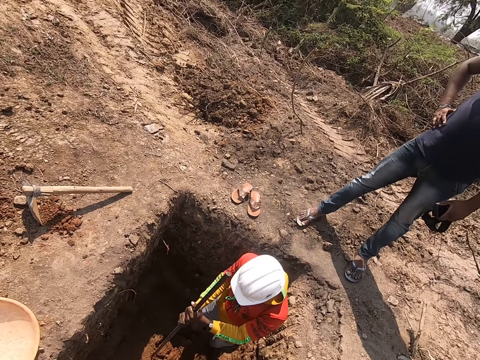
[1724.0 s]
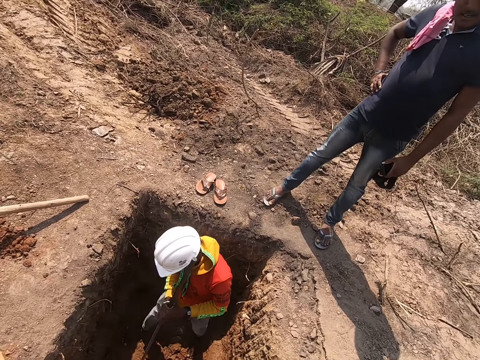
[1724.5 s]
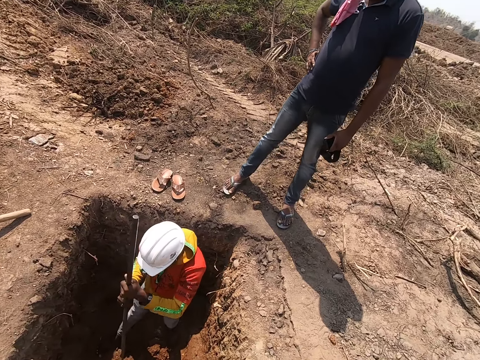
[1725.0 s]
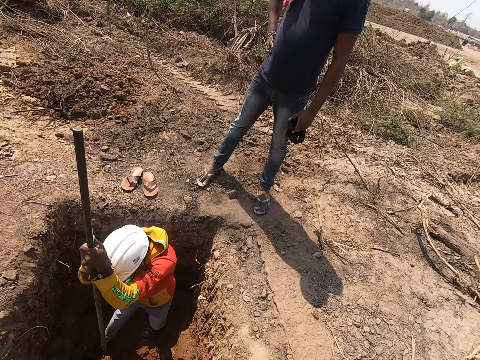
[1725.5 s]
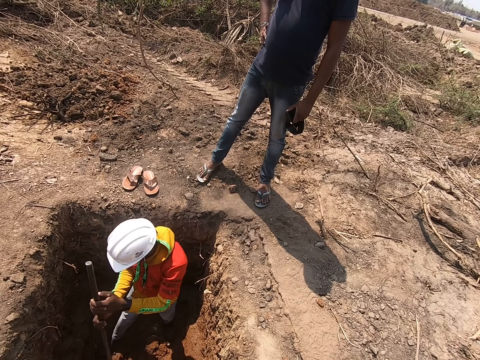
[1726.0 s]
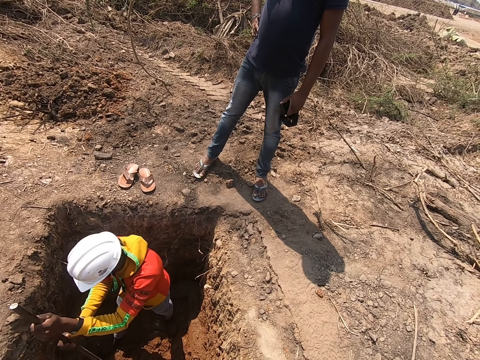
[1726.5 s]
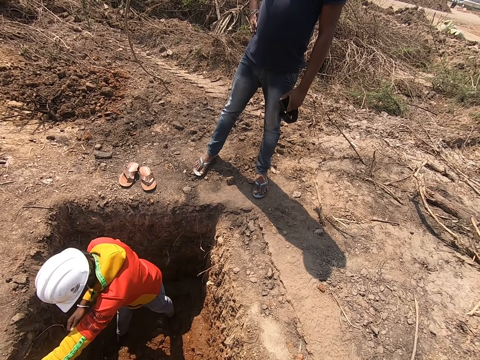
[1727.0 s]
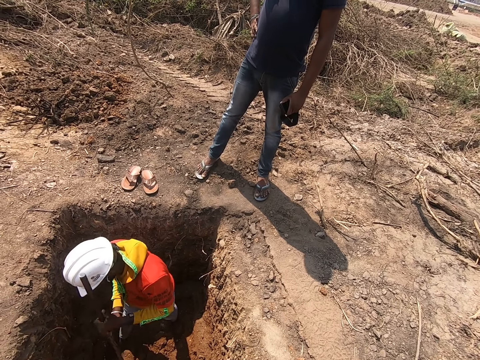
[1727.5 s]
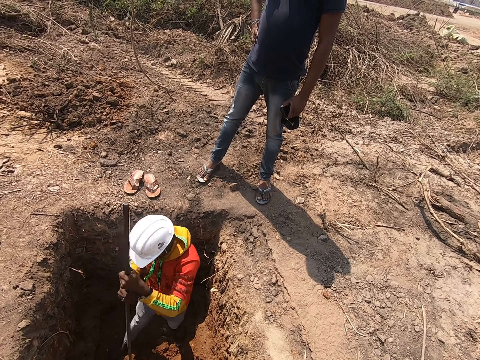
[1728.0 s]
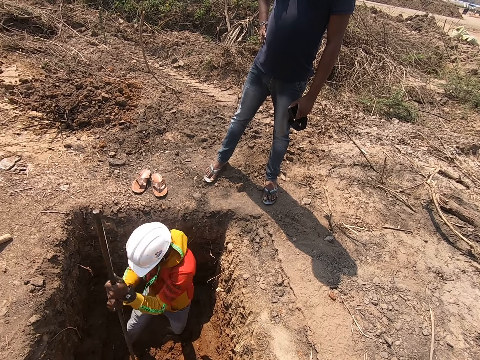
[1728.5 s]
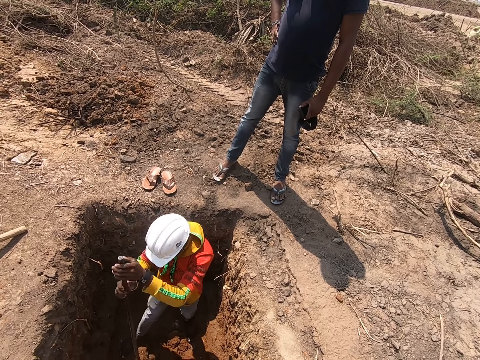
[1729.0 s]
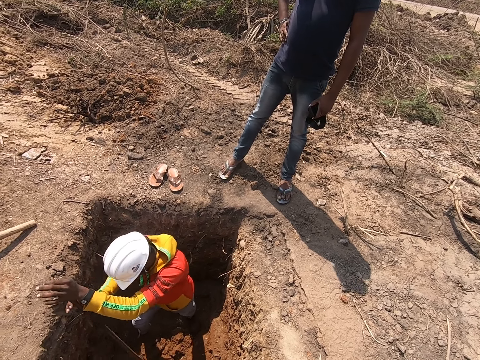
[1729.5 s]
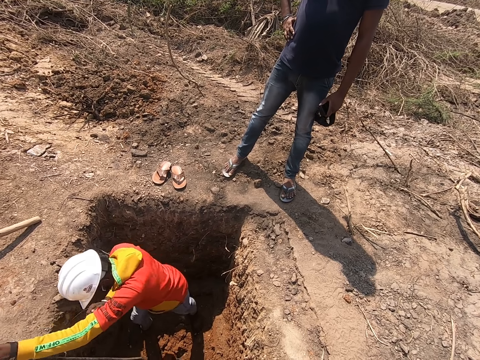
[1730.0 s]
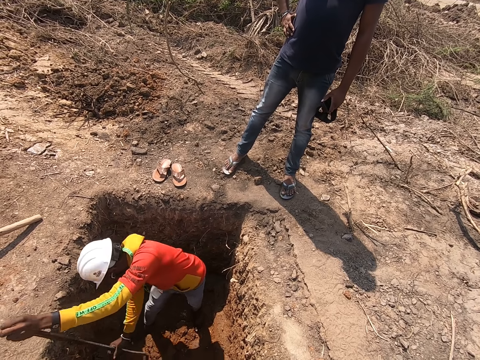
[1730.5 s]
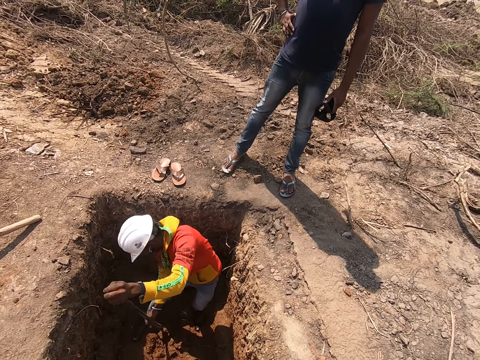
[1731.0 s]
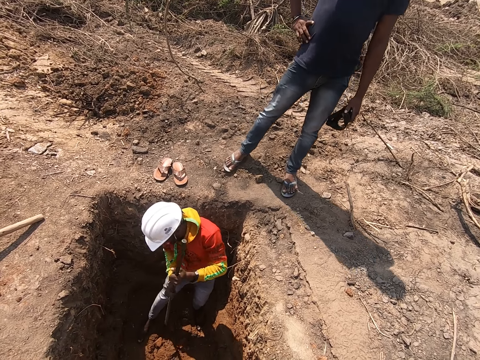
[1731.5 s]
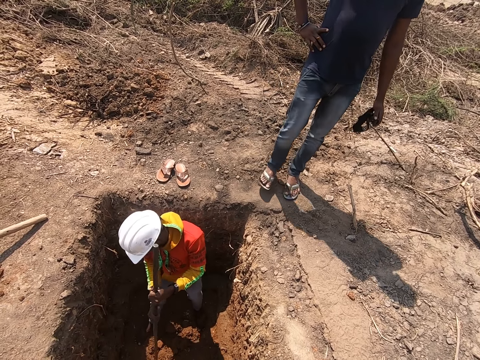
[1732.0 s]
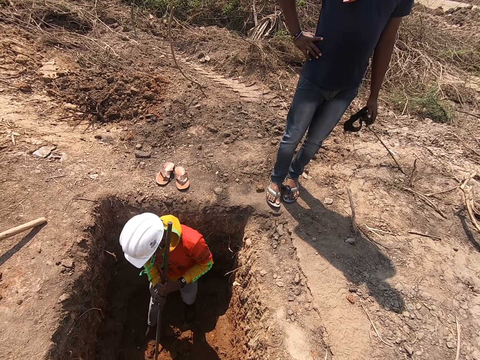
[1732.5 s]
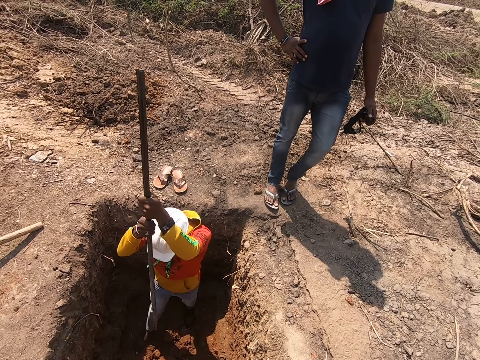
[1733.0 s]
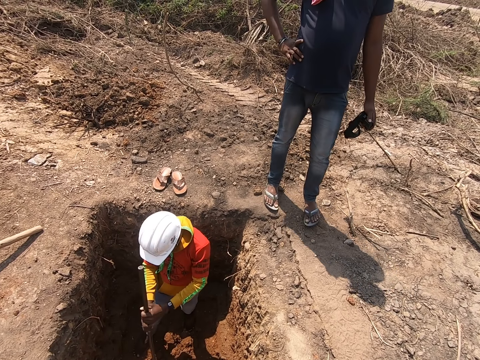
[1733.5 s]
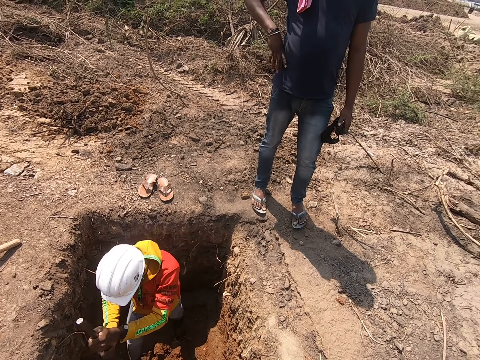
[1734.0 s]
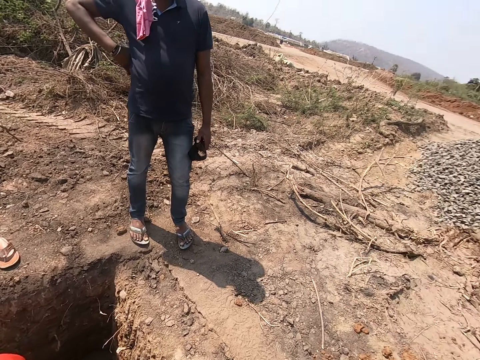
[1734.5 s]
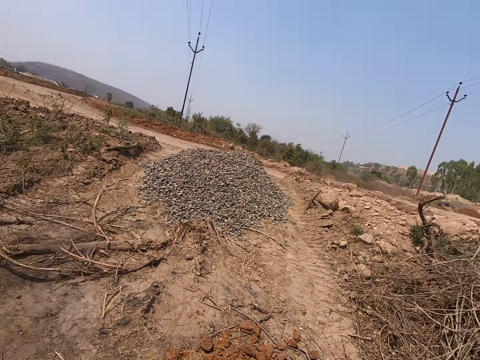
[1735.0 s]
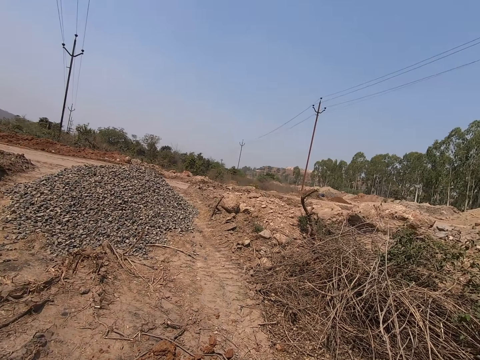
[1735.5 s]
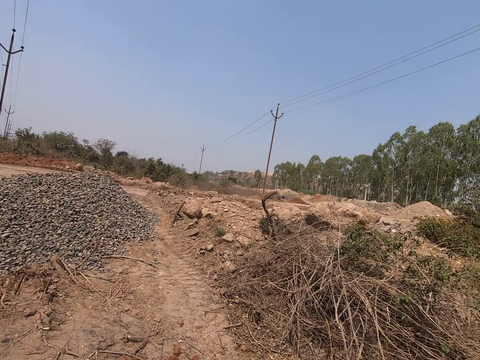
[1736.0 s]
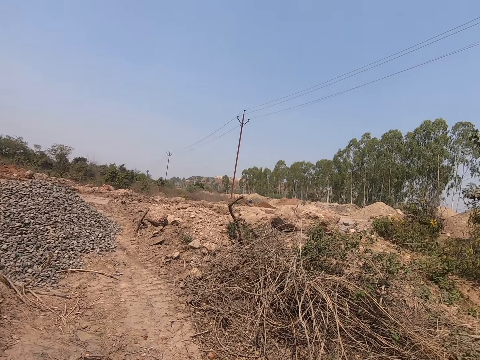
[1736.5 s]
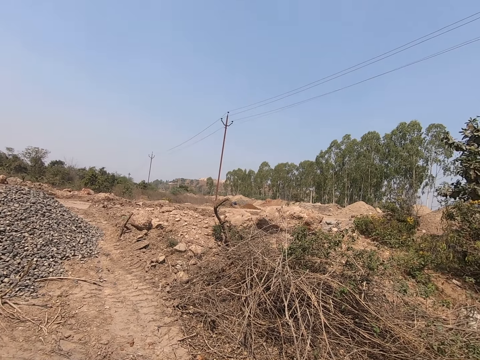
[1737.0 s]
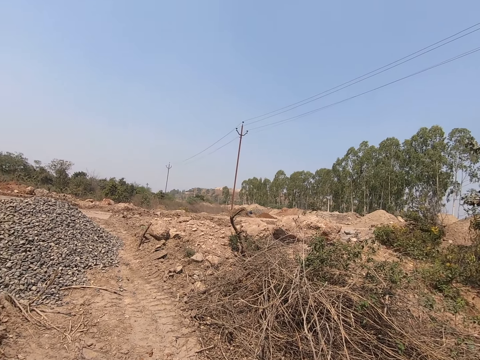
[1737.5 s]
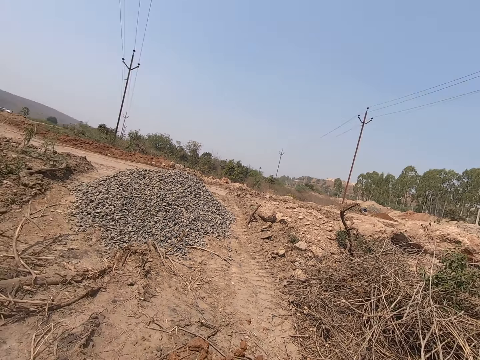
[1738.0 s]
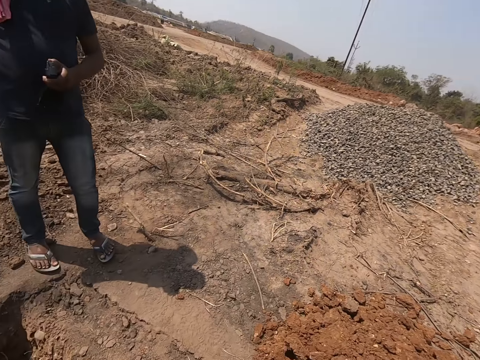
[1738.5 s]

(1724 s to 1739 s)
A man hits the ground with a rod in his hands. He digs the ground with the rod in his hands. He hits the ground with the rod in his hands. He digs the ground with the rod in his hands. He digs the ground with the rod in his hands again. He hits the ground with the rod in his hands. He hits the ground with the rod in his hands again. He digs the ground with the rod in his hands. The camera wearer looks around and talks.

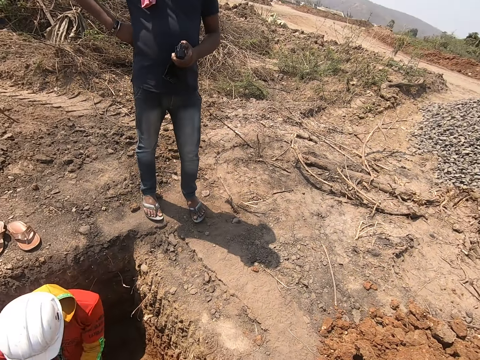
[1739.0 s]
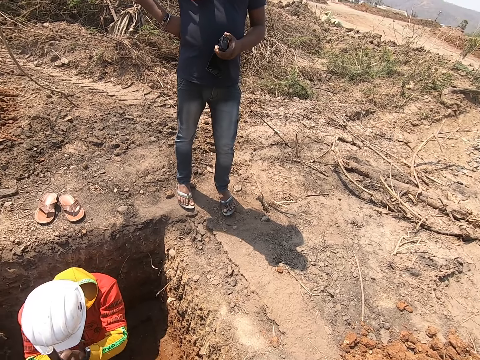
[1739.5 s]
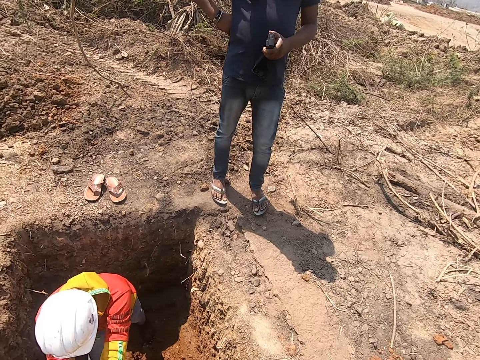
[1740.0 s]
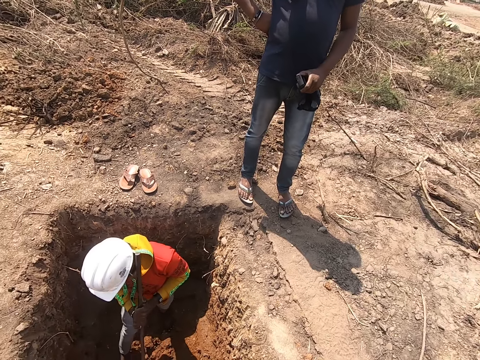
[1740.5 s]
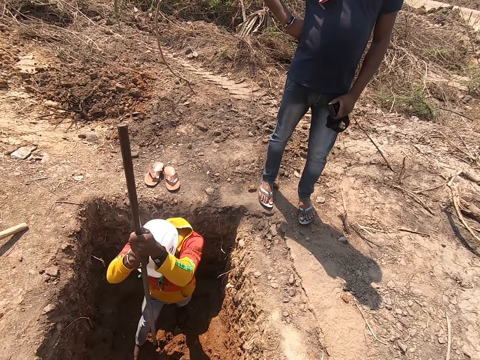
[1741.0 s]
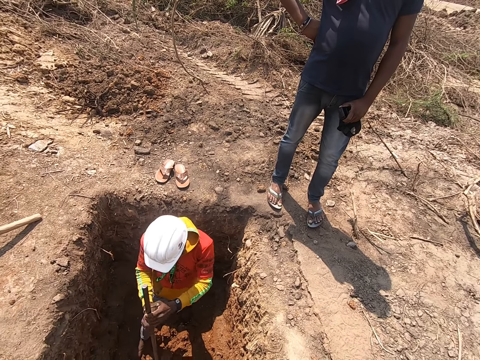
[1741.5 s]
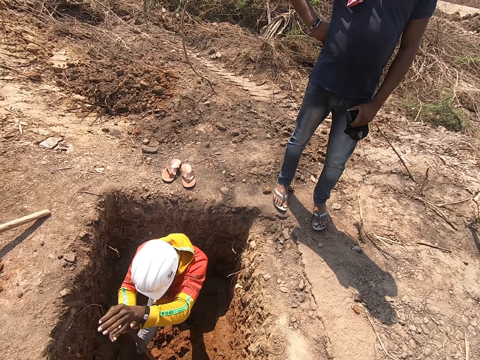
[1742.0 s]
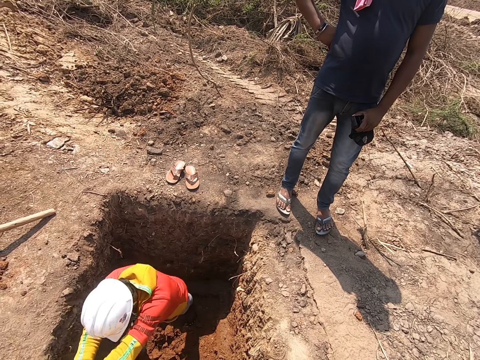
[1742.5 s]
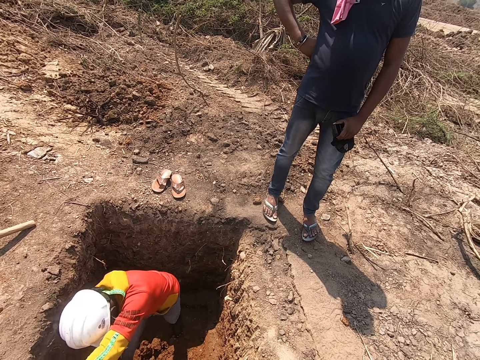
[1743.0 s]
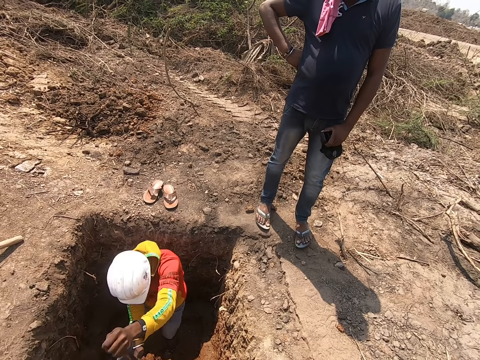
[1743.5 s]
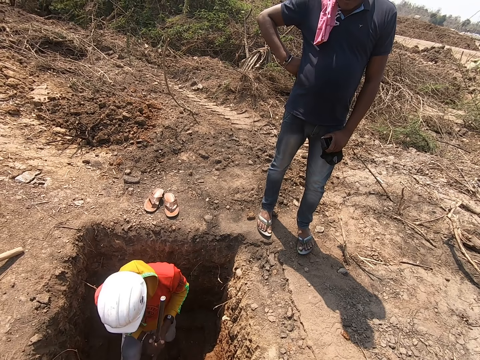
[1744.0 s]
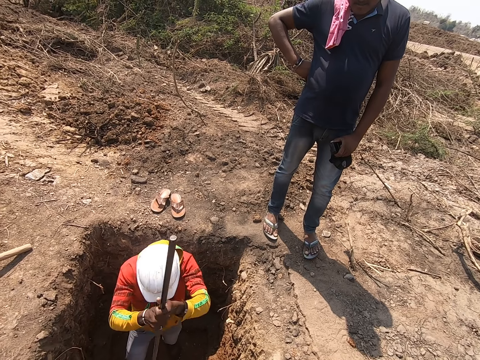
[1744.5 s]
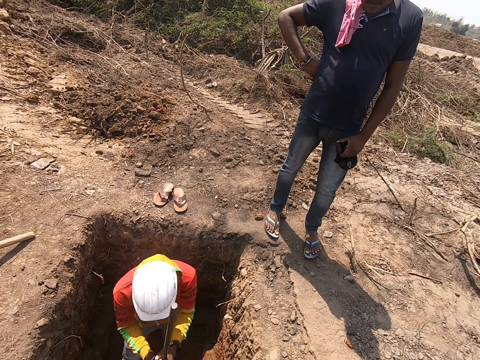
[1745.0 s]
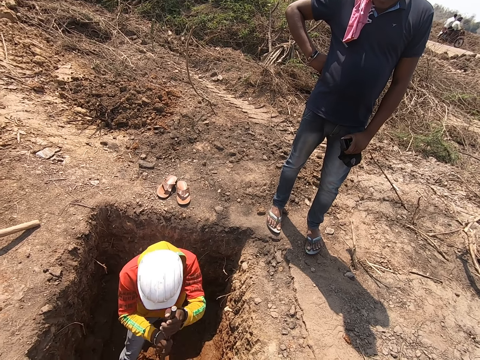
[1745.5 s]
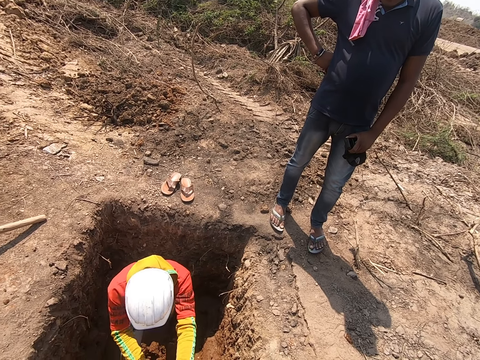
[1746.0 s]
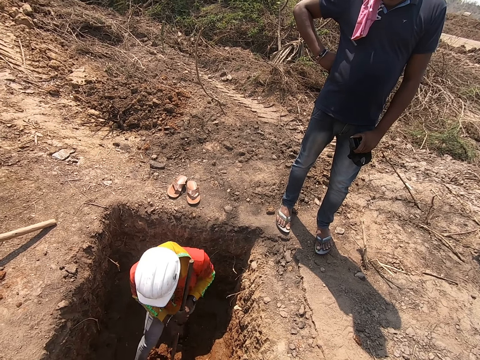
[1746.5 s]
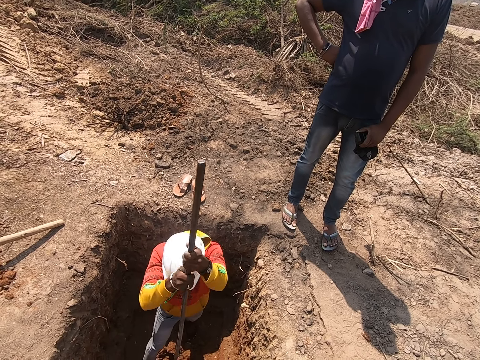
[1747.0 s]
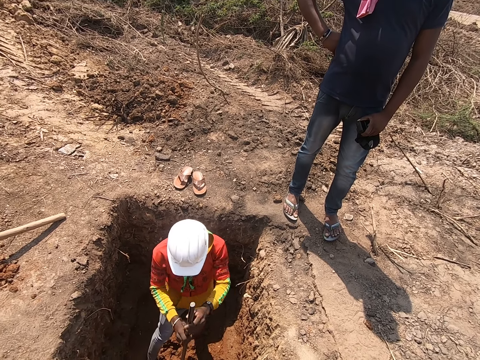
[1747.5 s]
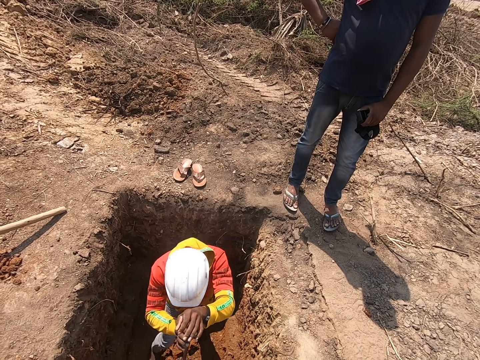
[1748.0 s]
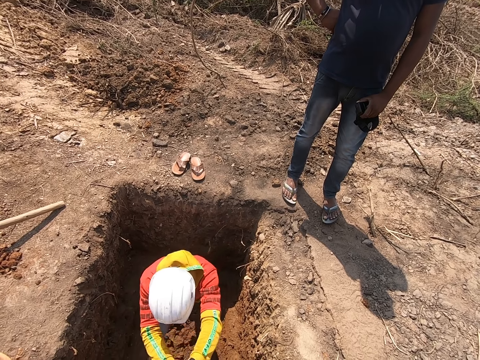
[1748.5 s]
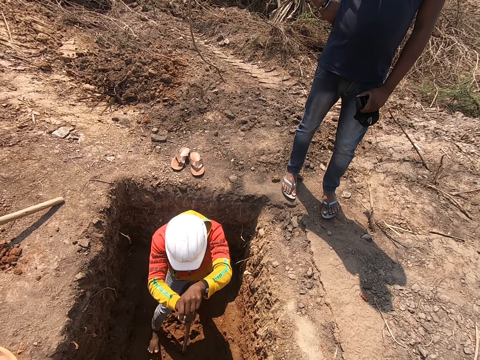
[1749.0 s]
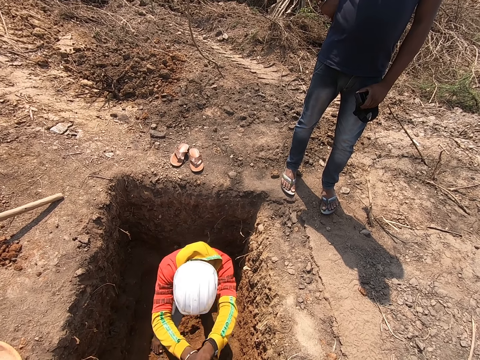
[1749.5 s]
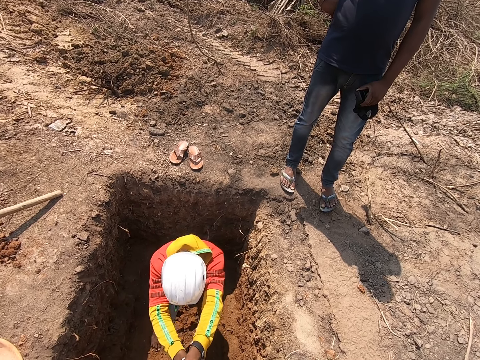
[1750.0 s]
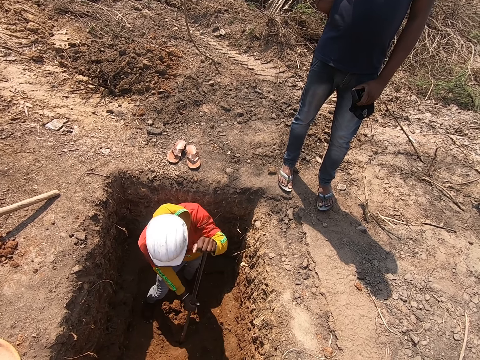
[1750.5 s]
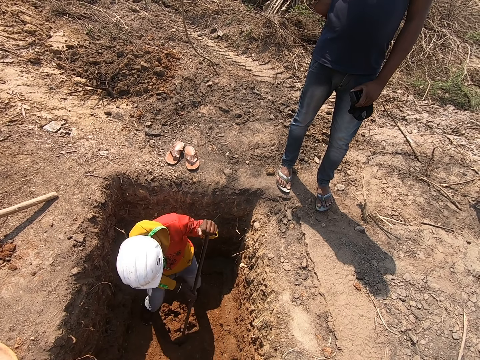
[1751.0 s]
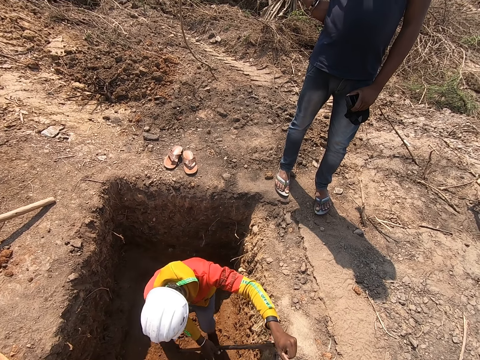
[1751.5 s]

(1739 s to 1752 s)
A man hits the ground with a rod in his hands. He digs the ground with the rod in his hands. He hits the ground with the rod in his hands. He digs the ground with the rod in his hands. He hits the ground with the rod in his hands. He digs the ground with the rod in his hands.
